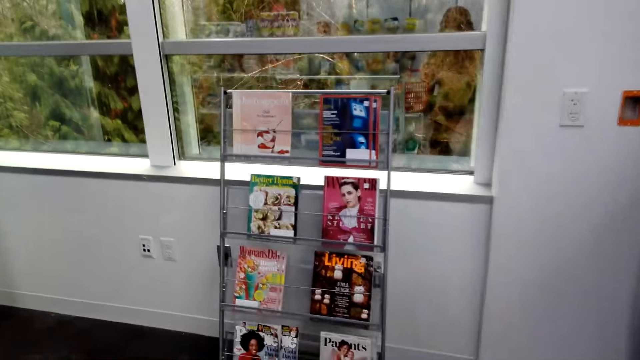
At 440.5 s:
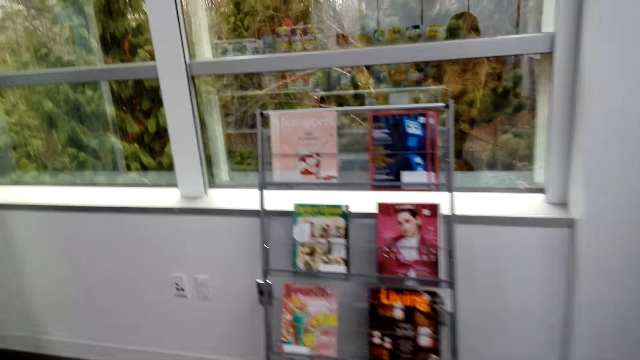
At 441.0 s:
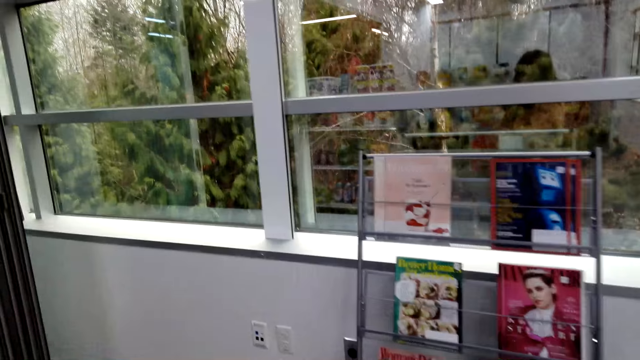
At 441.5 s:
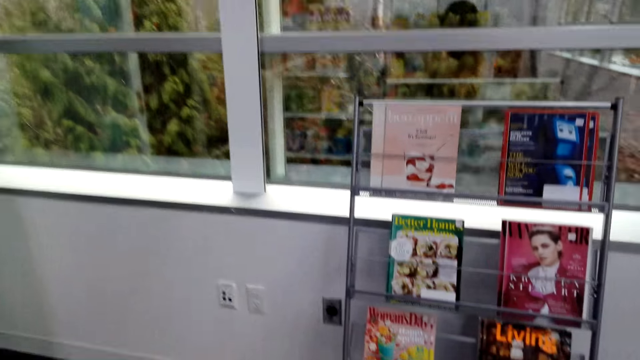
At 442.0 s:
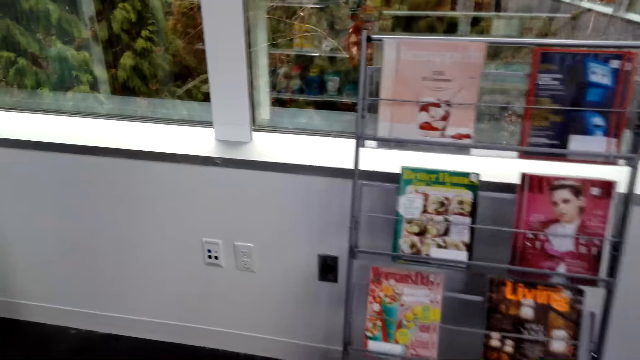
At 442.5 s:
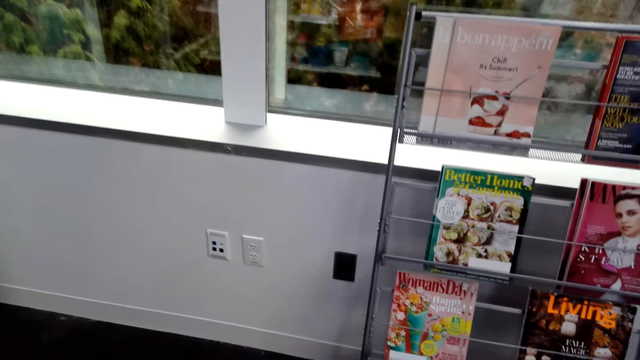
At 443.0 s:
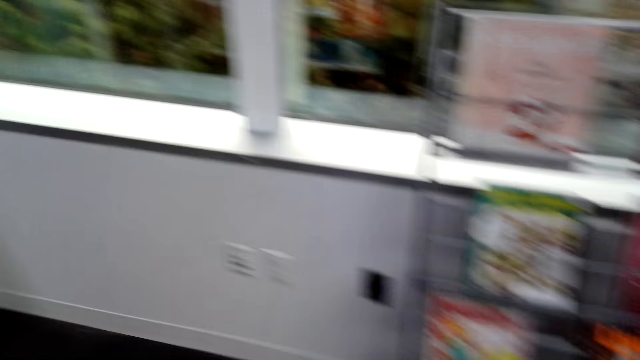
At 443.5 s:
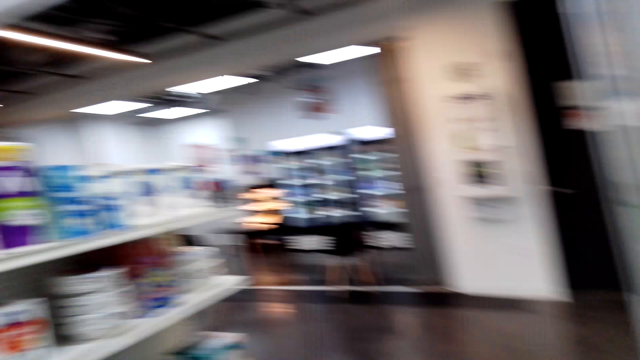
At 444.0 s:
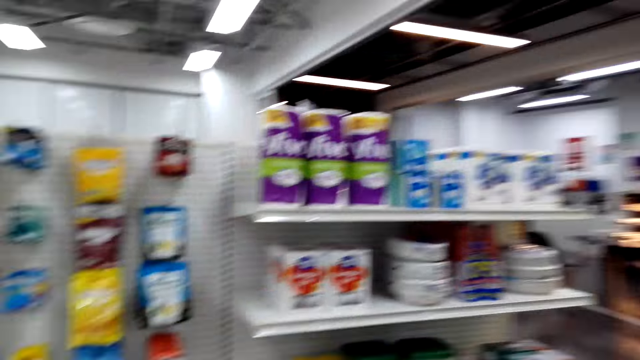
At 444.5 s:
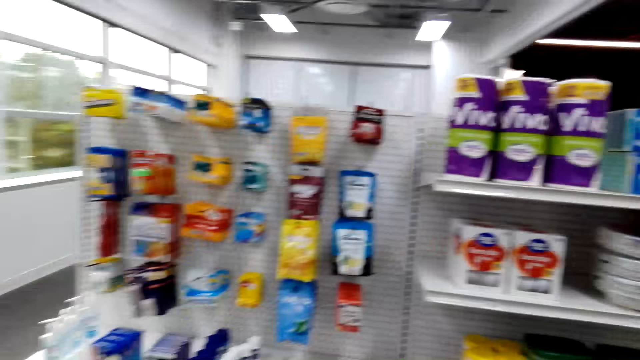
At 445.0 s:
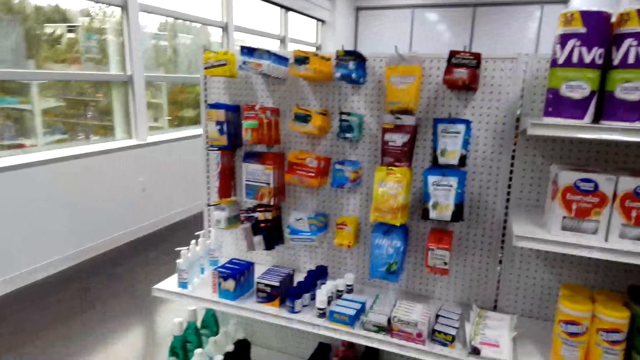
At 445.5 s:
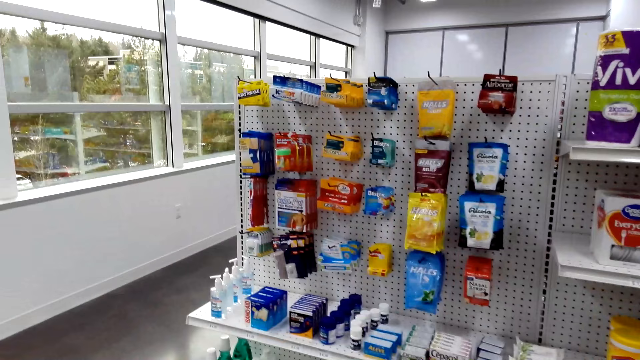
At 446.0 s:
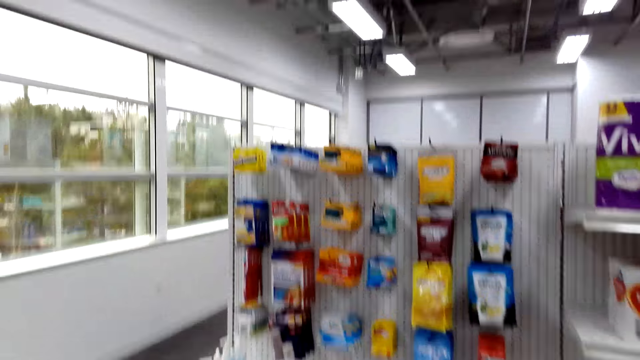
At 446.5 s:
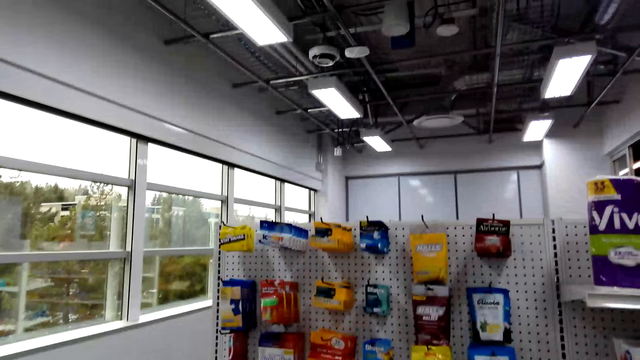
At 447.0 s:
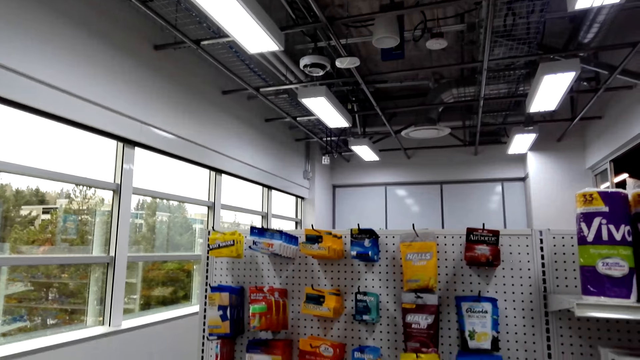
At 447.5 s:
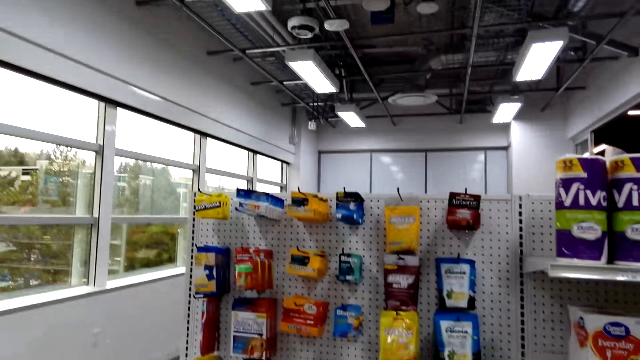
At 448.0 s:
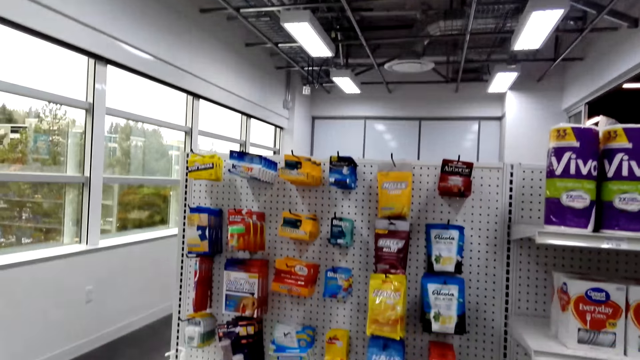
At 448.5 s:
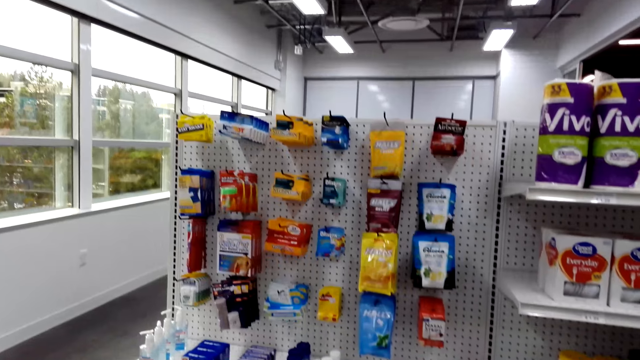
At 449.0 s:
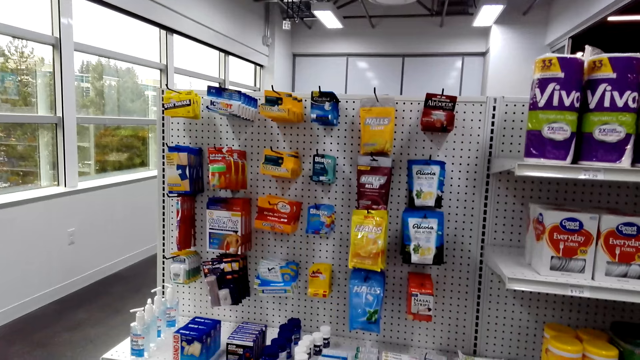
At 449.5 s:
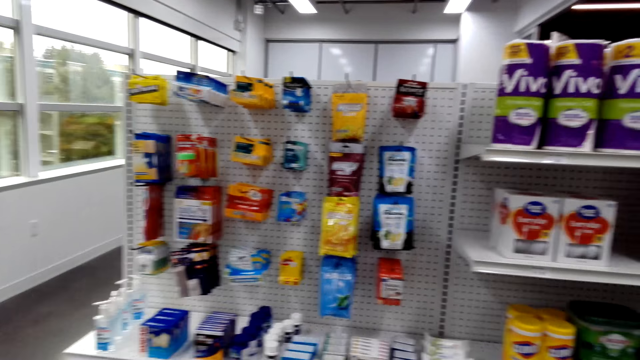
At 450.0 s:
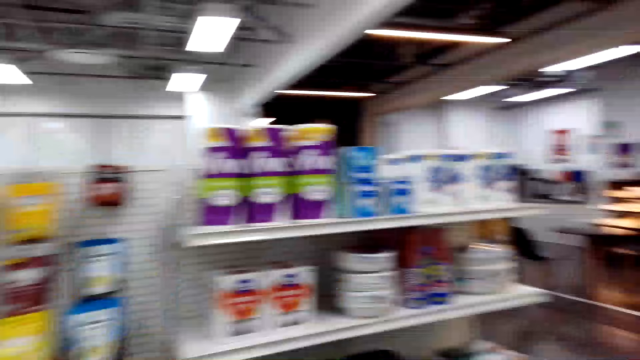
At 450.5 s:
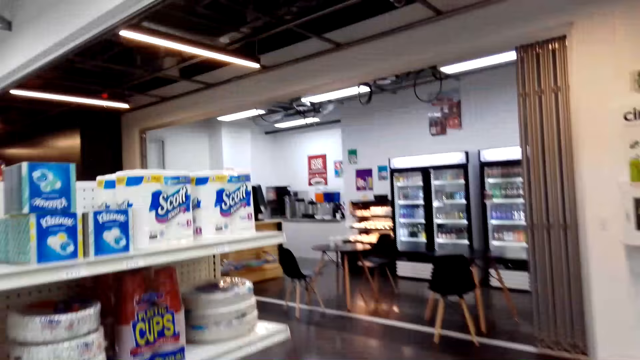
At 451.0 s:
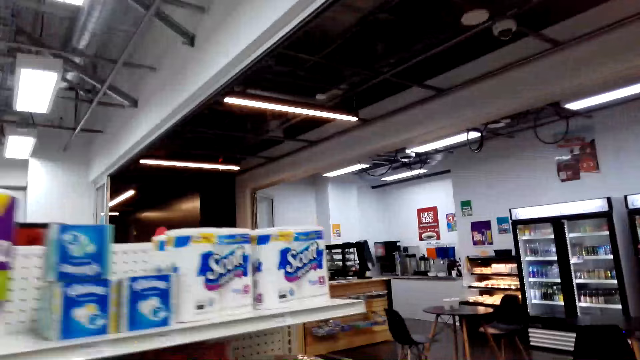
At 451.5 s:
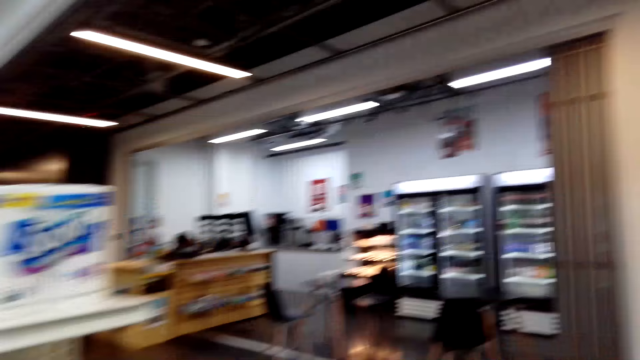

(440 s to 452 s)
The camera wearer looks at the books on the shelf.

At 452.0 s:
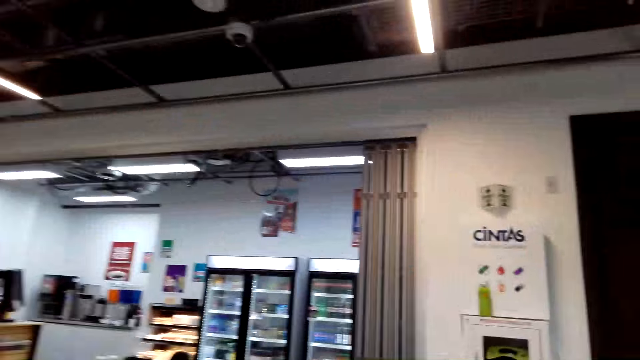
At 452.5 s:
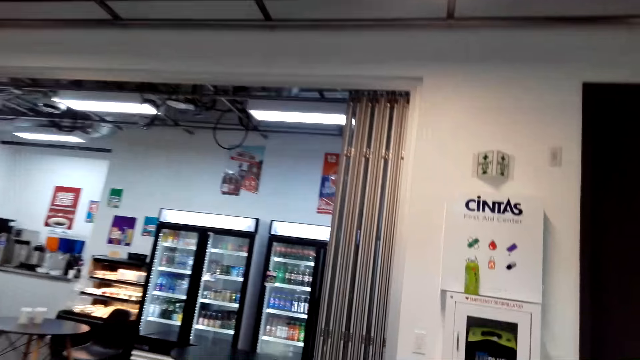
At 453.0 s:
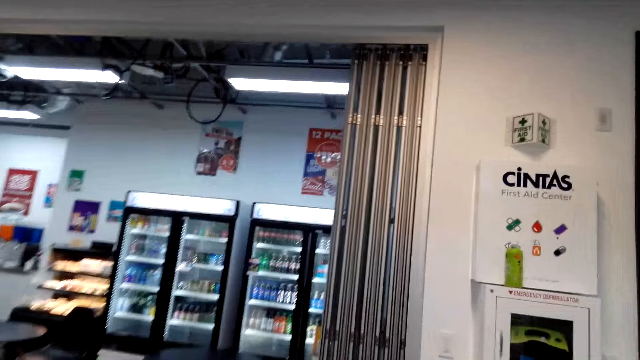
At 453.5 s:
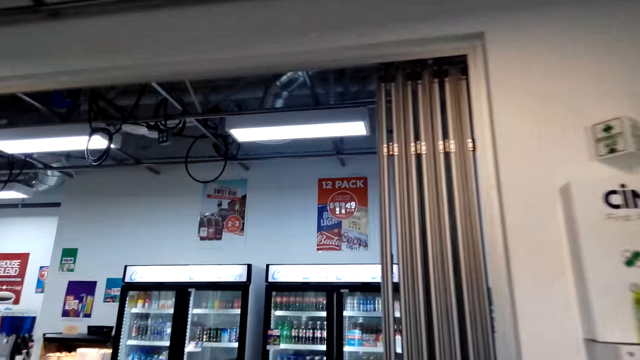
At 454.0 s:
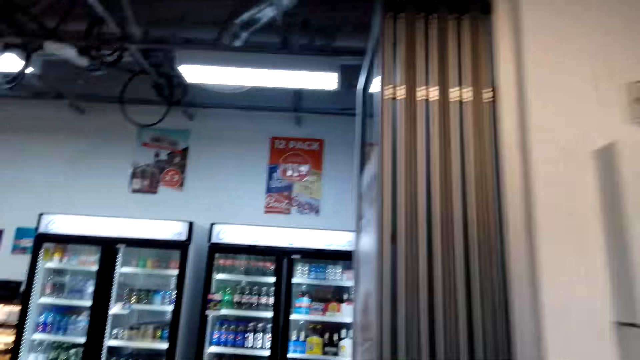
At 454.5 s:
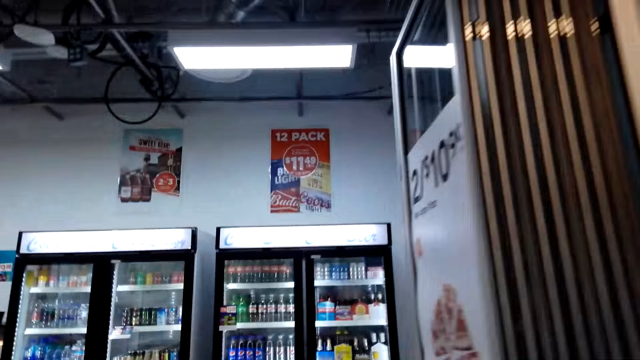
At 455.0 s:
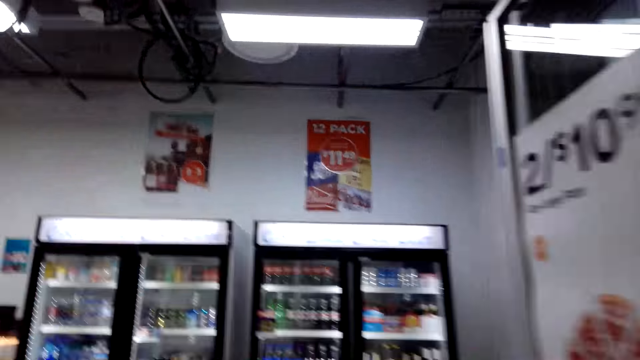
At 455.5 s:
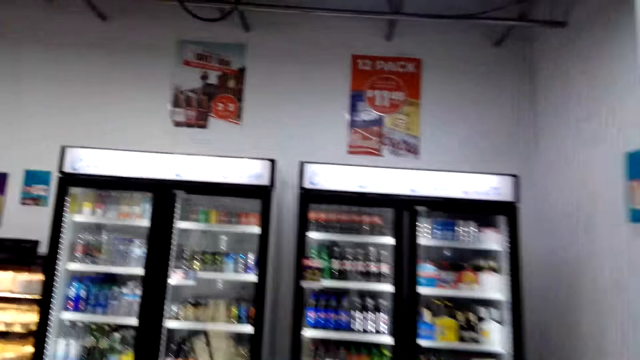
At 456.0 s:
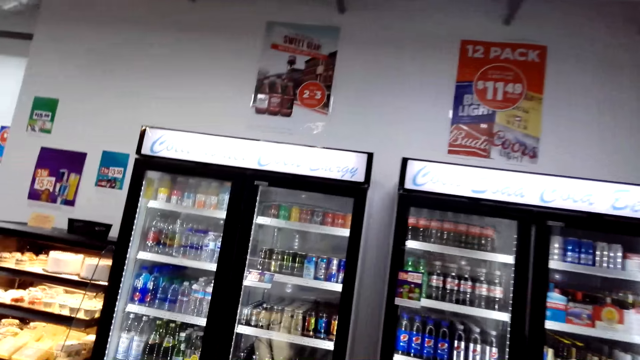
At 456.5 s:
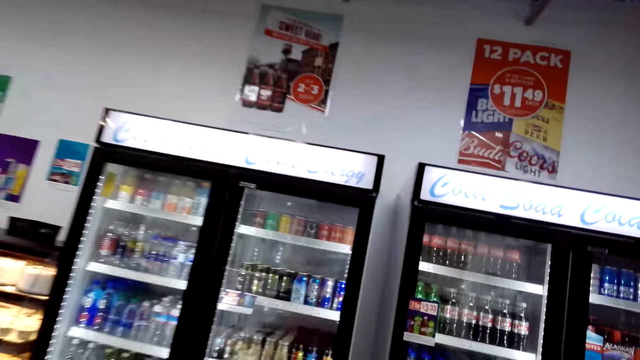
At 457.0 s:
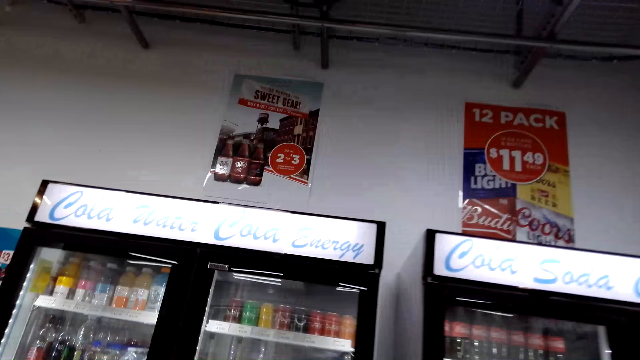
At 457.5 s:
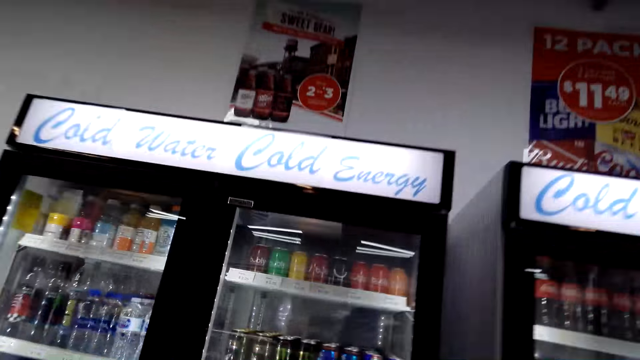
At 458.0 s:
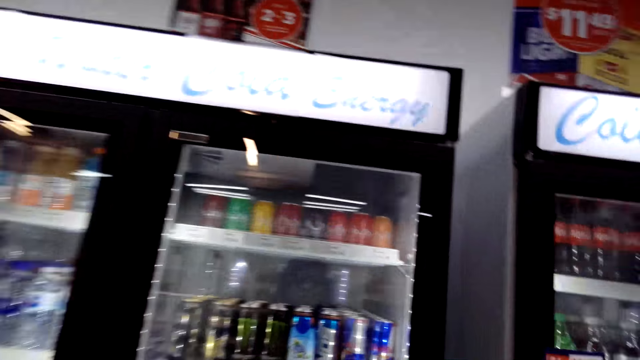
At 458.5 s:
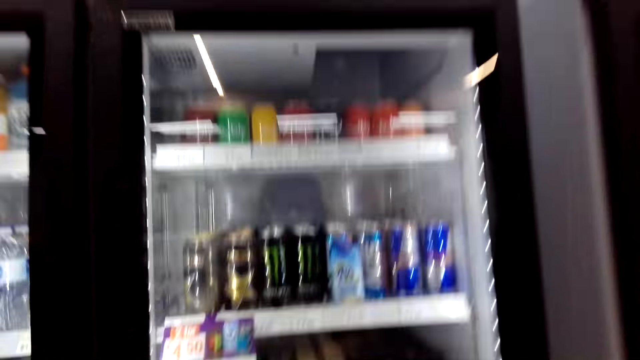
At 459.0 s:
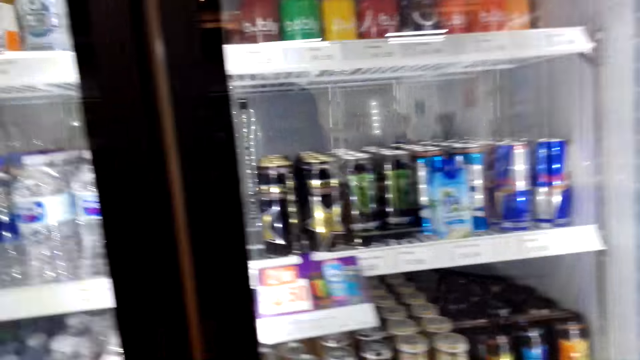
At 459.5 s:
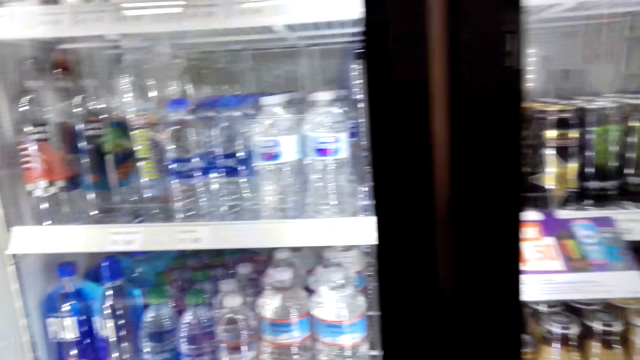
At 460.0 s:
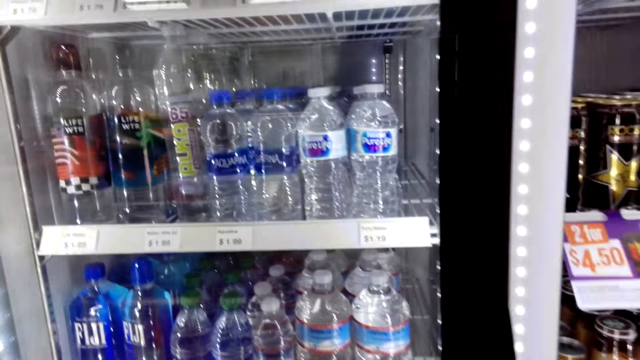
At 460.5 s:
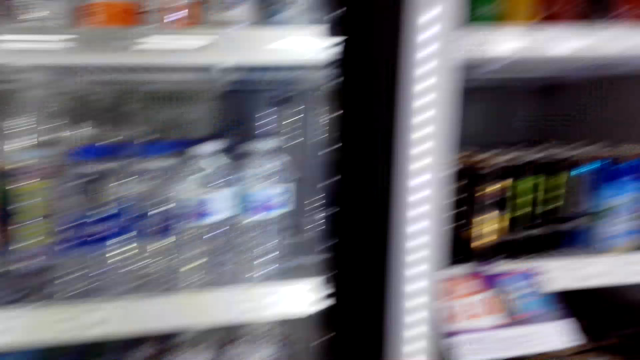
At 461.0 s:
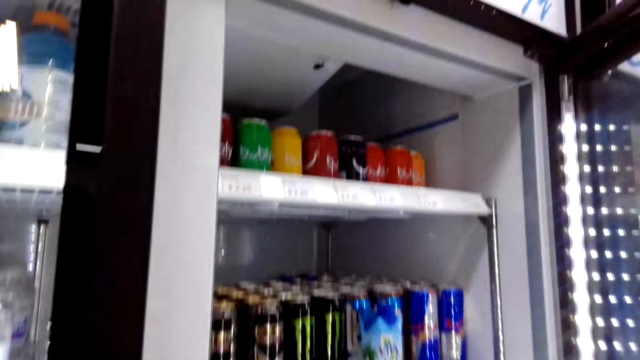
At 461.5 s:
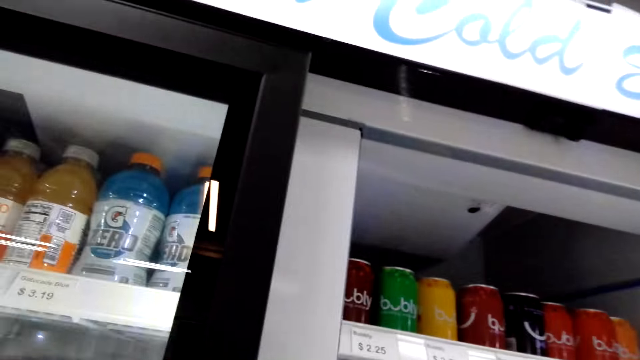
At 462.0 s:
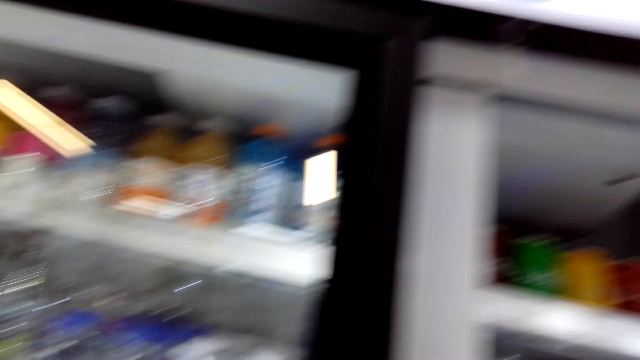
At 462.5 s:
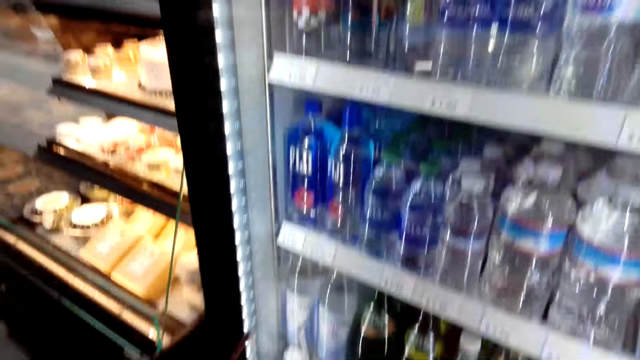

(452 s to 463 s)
The camera wearer walks to the fridge. They open the fridge.
